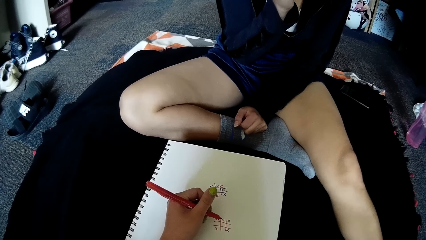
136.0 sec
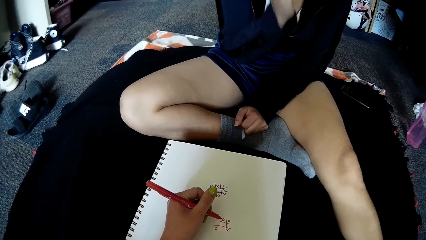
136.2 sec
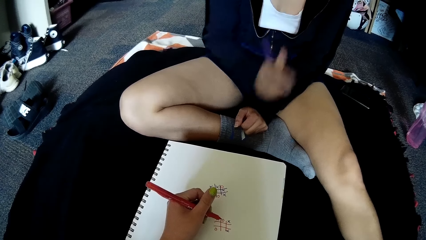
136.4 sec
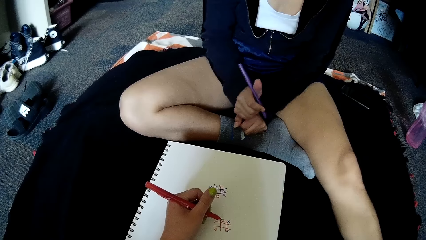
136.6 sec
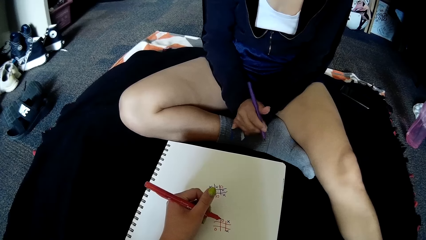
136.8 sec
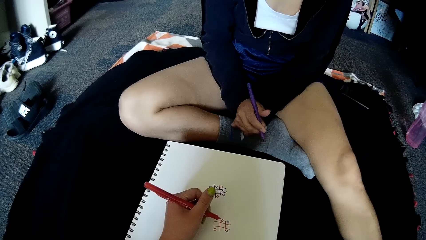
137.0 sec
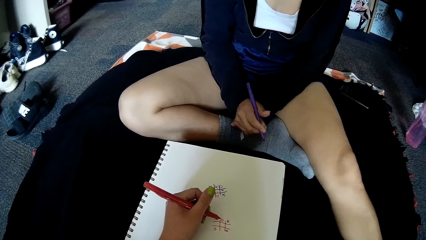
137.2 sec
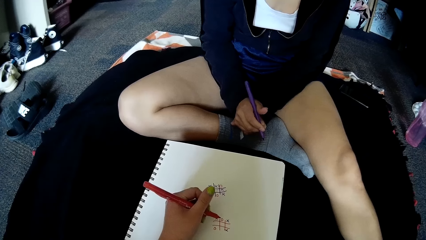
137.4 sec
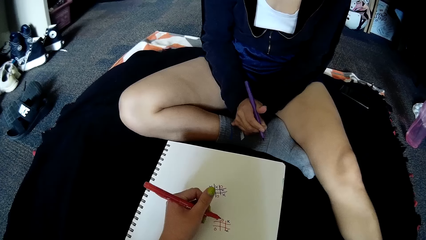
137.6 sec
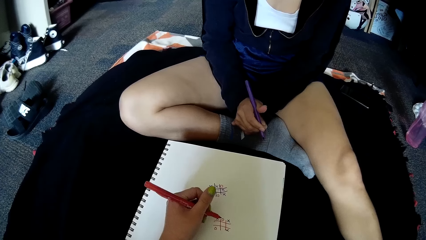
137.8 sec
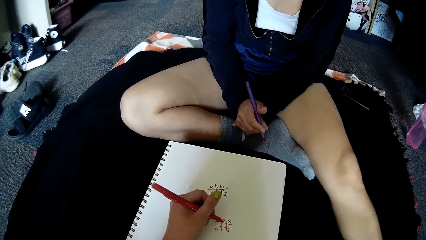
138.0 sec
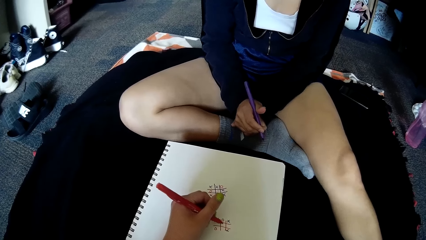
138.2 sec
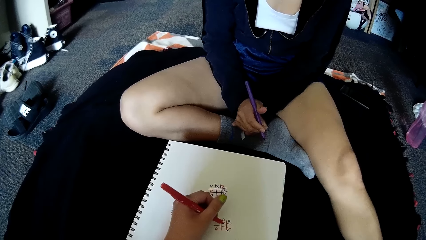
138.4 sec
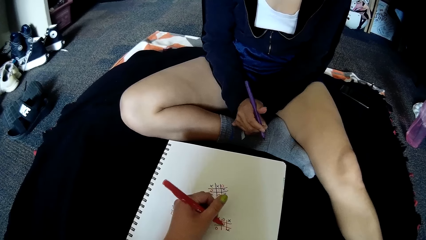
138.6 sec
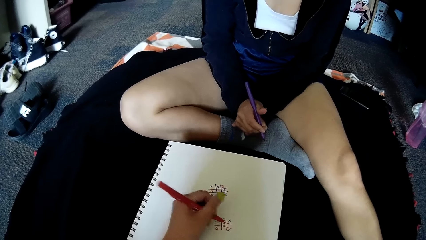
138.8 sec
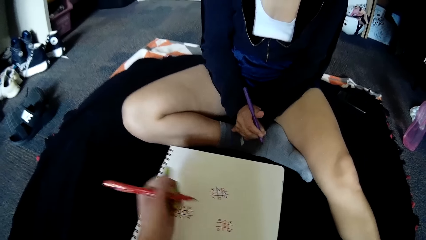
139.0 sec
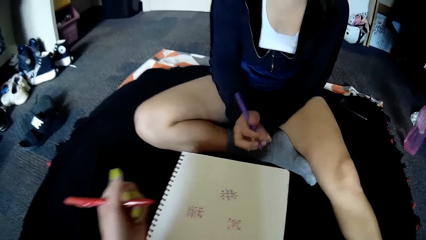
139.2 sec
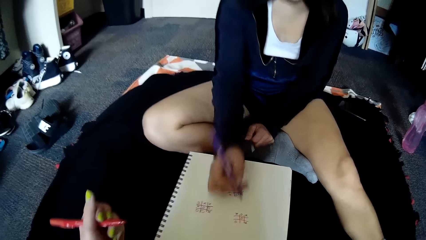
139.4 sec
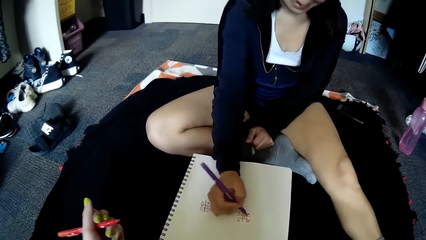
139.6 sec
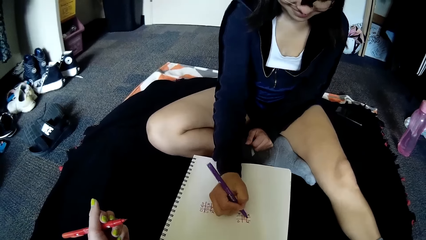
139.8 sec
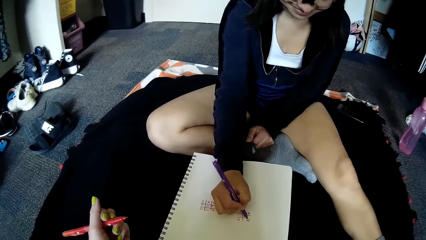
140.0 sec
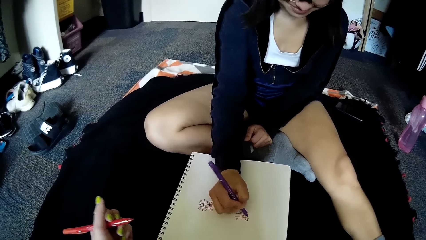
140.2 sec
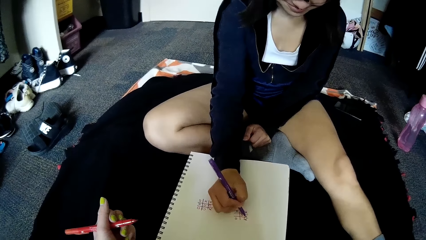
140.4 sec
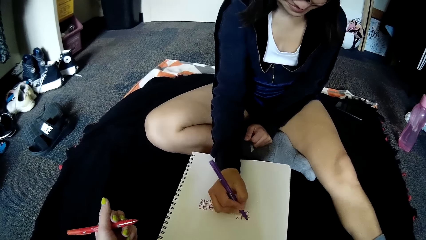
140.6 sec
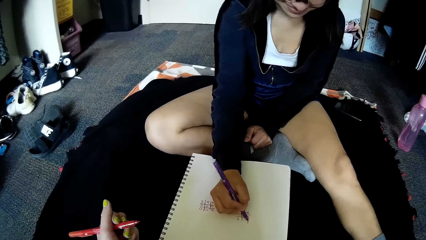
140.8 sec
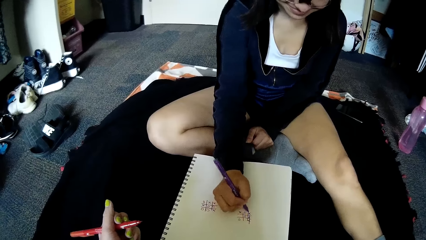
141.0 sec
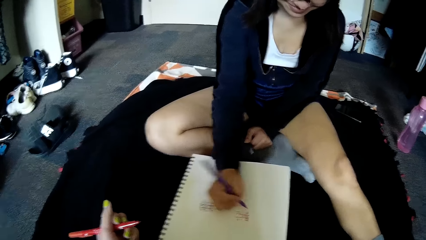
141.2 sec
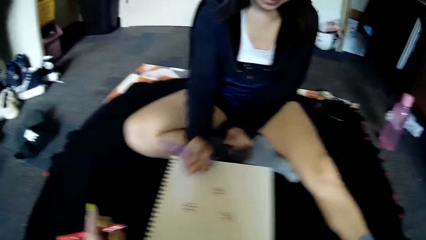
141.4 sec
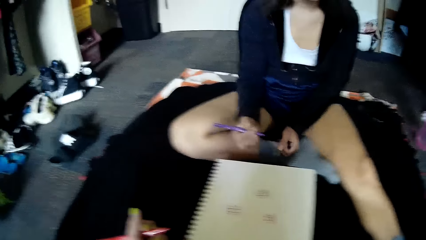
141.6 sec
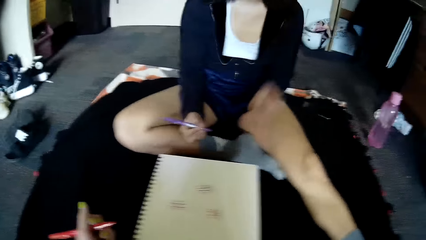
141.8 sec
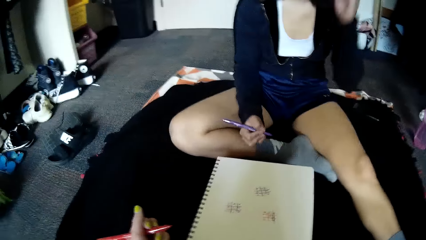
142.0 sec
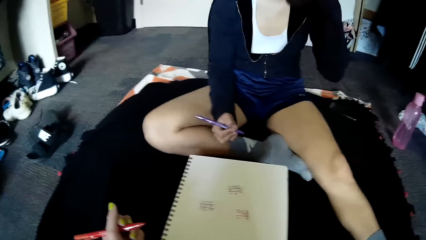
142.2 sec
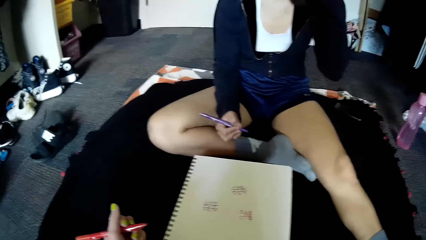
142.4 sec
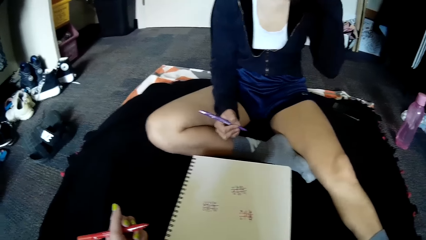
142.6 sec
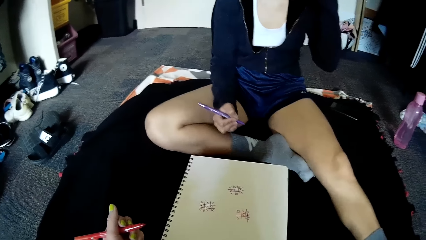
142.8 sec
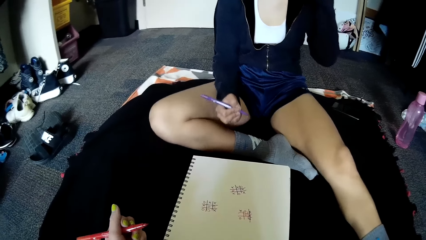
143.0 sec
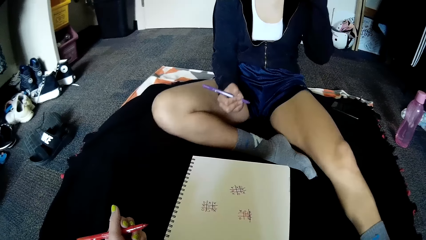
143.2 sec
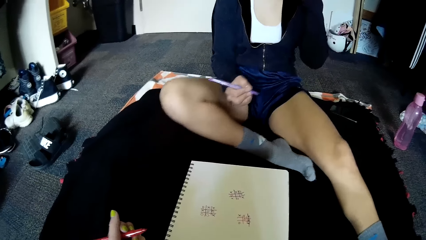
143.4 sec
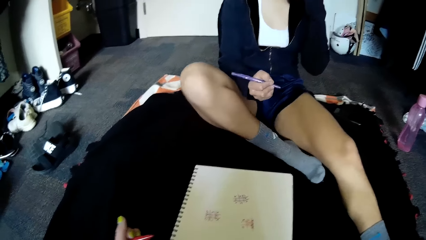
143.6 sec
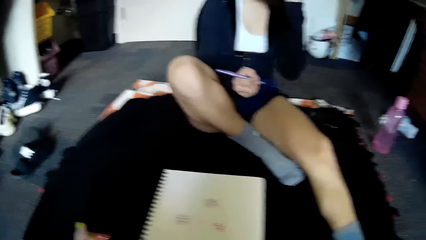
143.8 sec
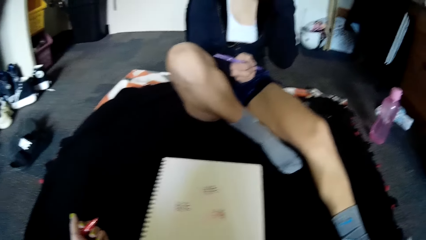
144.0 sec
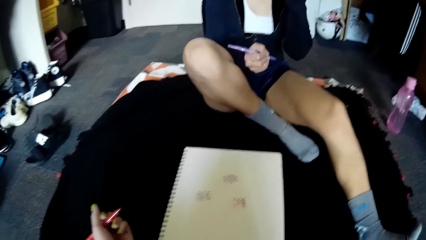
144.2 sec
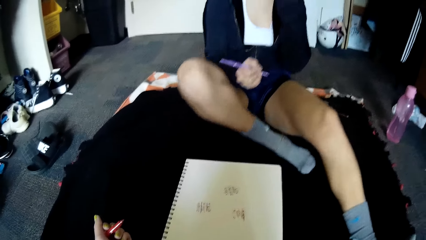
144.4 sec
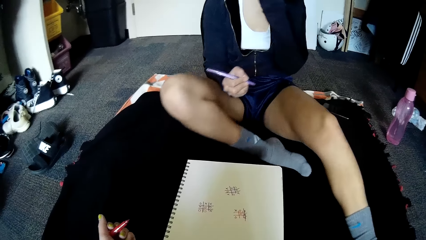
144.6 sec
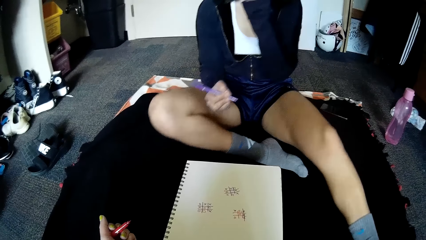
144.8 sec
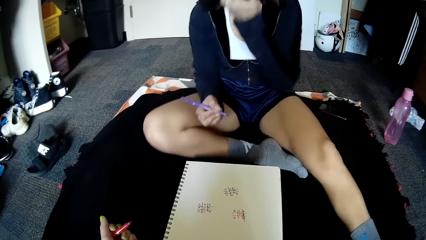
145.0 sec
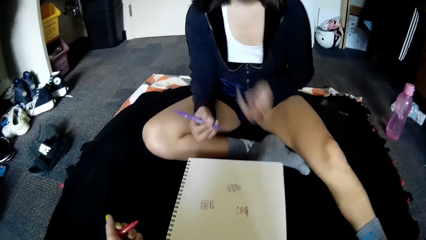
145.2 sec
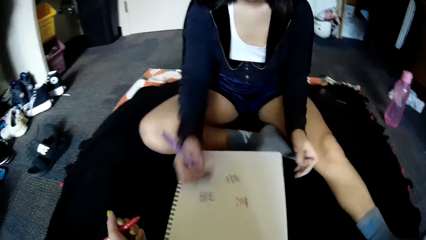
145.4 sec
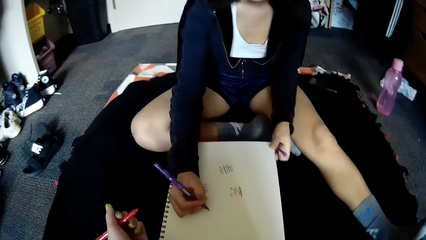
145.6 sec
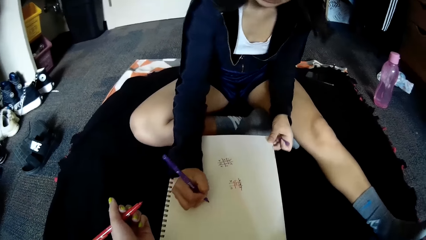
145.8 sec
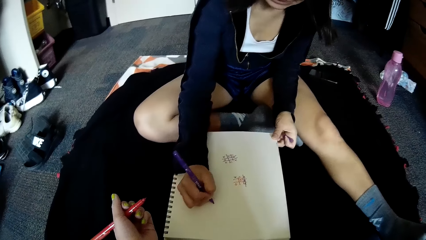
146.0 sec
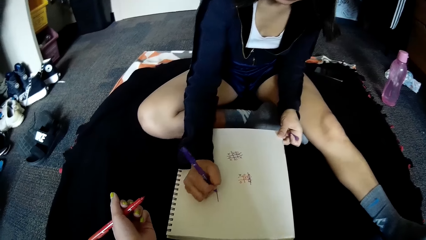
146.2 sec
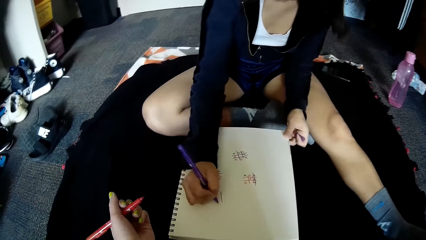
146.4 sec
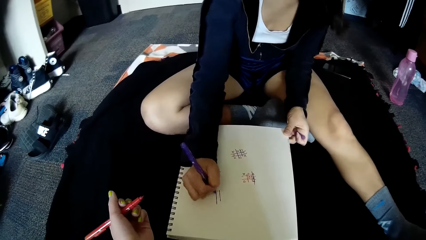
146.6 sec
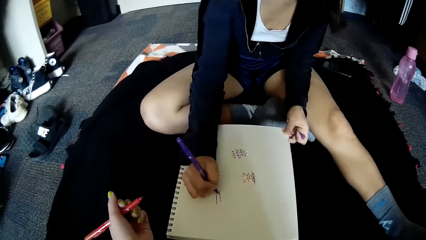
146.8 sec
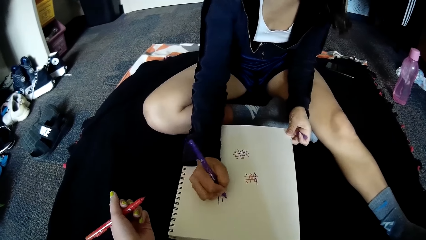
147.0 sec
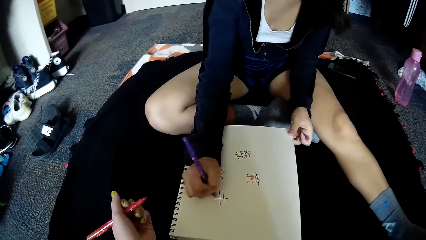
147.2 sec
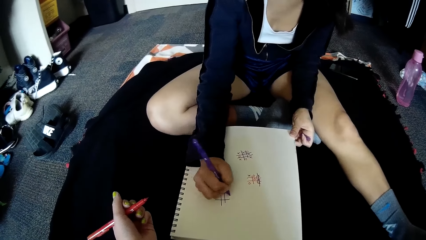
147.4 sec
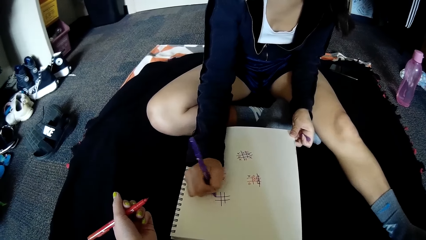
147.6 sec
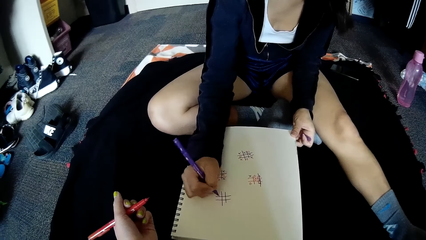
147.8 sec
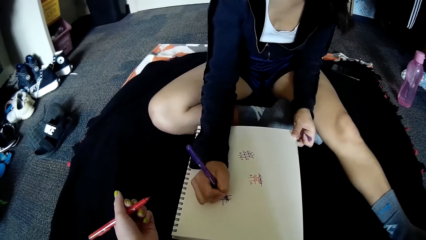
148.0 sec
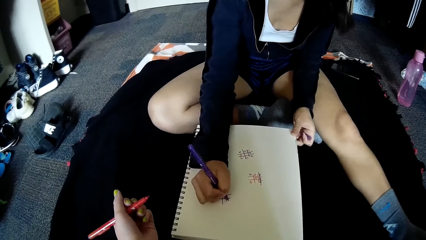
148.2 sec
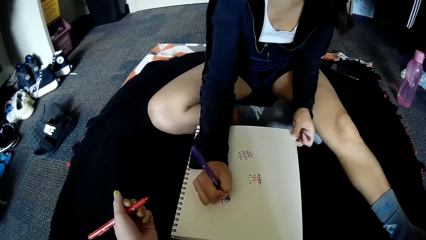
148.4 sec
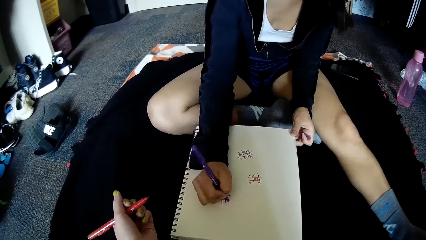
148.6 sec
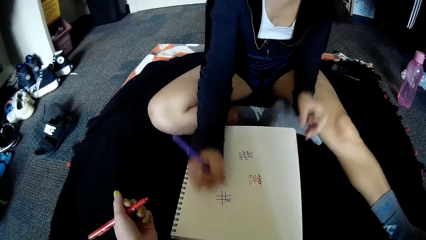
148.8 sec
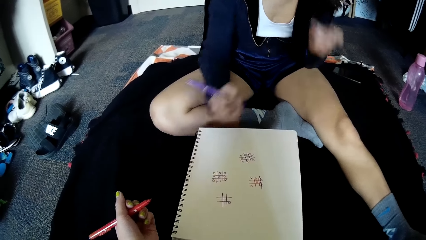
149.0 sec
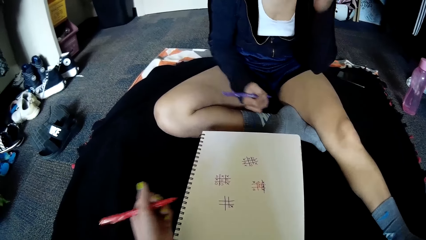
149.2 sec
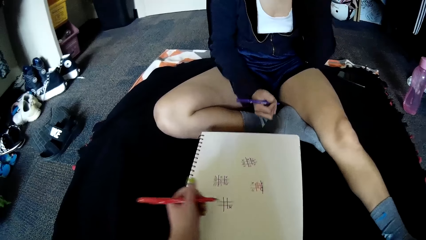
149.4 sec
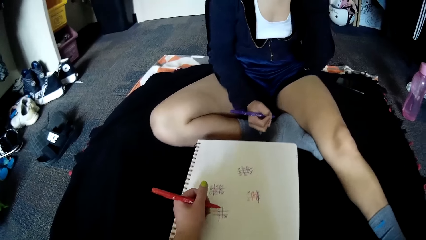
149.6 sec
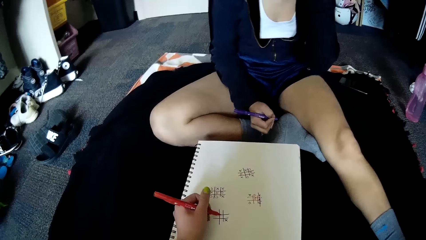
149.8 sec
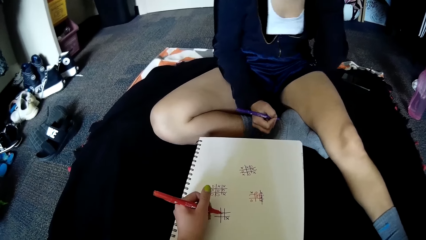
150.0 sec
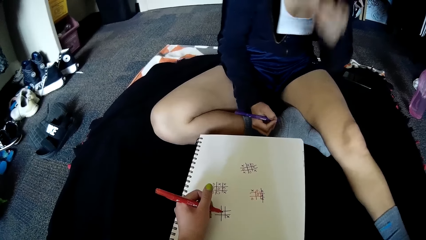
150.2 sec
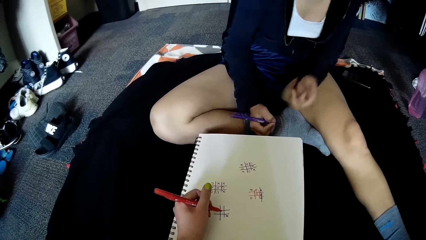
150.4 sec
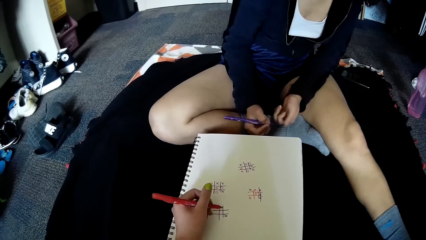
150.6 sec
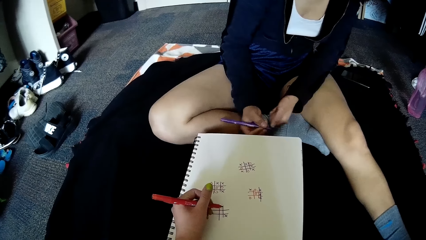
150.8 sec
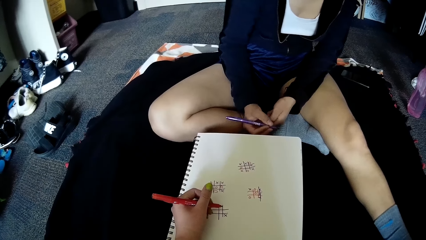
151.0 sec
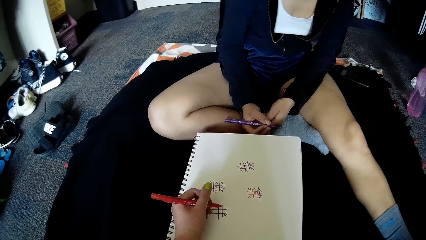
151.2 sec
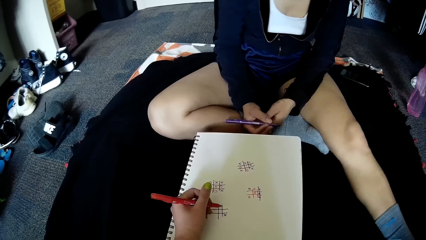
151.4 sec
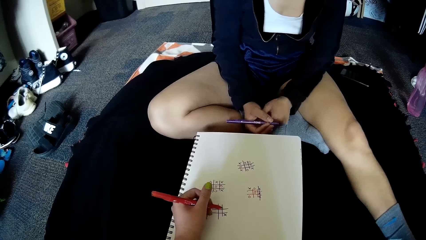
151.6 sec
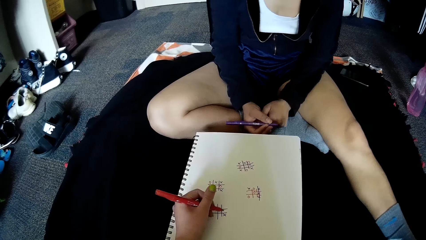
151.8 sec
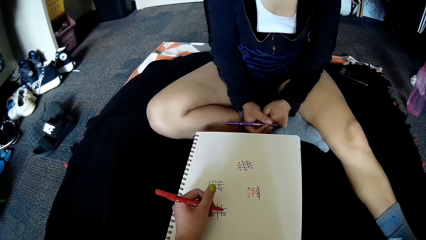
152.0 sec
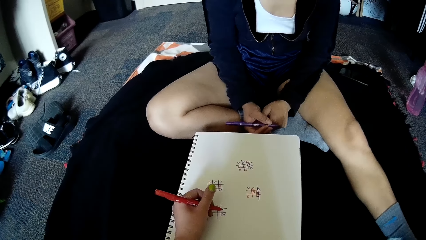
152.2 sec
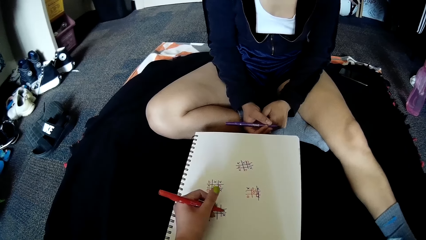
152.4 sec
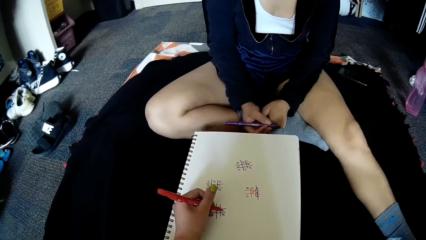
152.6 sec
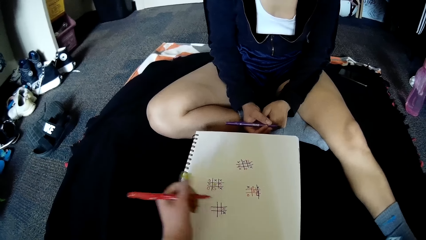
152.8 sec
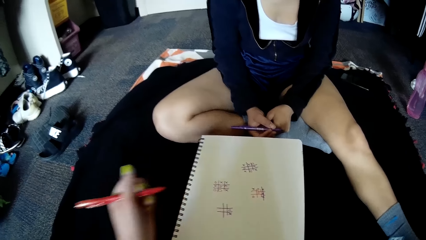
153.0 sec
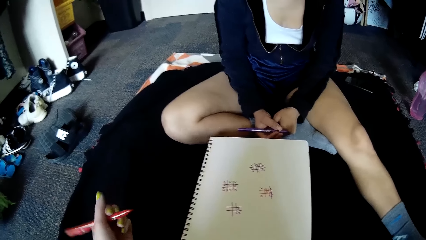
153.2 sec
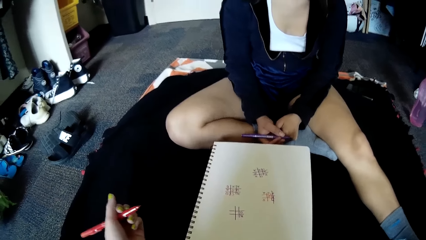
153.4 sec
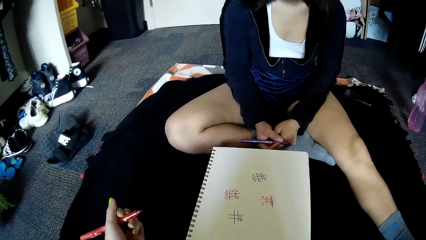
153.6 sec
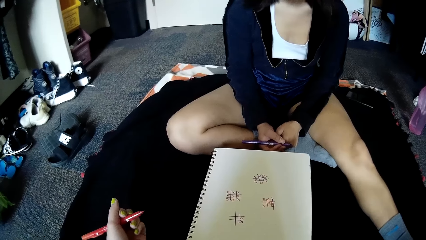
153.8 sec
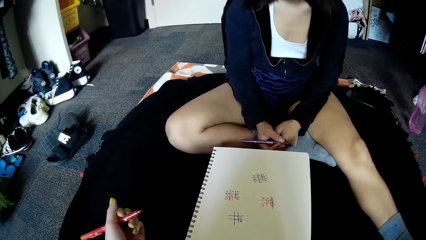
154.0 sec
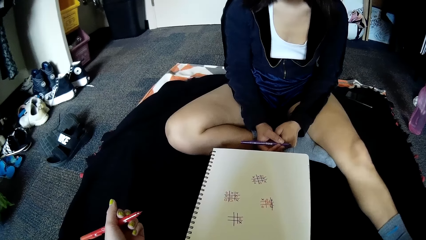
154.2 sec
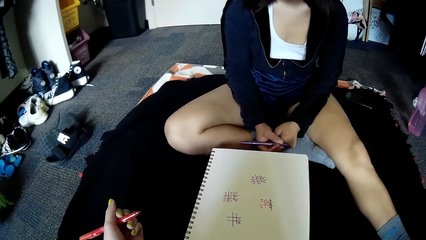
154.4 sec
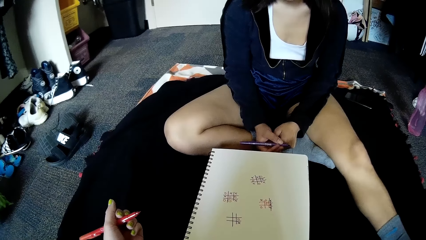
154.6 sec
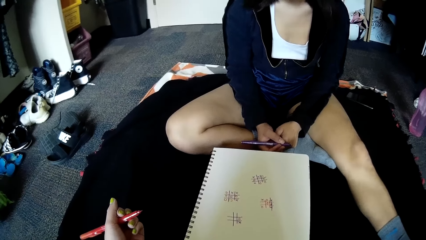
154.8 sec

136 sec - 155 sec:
The camera wearer writes on the book on the floor with the pen in her left hand. The woman writes on the book on the floor with the pen in her right hand. The woman interacts with the camera wearer. The woman touches the eyeglasses. The woman writes on the book on the floor with the pen in her right hand. The camera wearer places her left hand on the book on the floor and writes on the book on the floor with the pen in her left hand.
